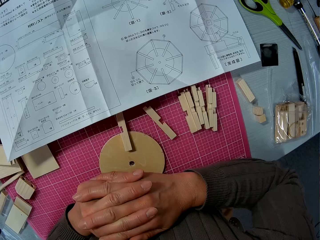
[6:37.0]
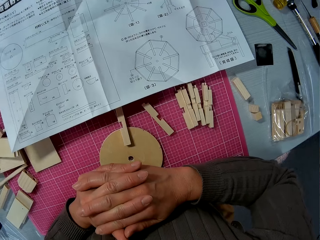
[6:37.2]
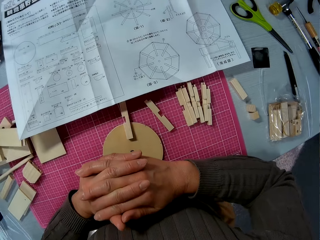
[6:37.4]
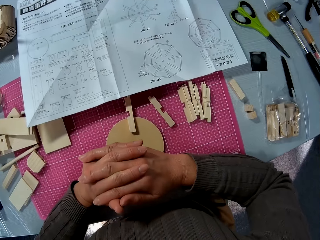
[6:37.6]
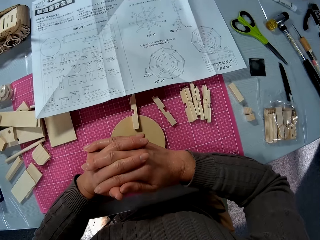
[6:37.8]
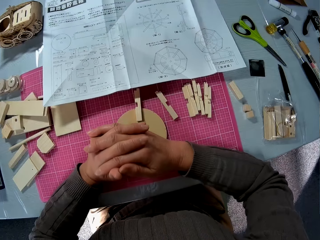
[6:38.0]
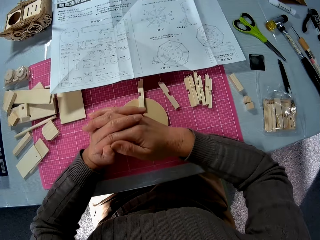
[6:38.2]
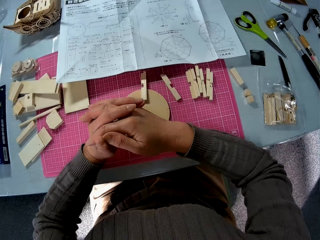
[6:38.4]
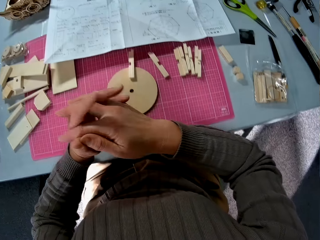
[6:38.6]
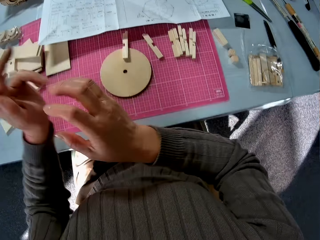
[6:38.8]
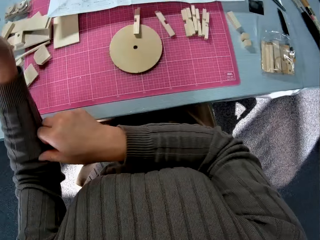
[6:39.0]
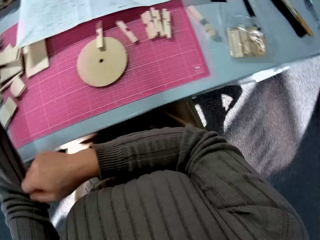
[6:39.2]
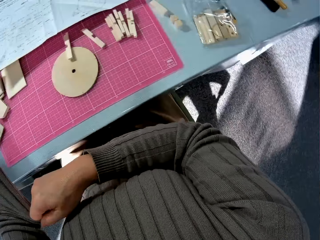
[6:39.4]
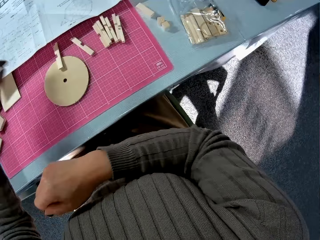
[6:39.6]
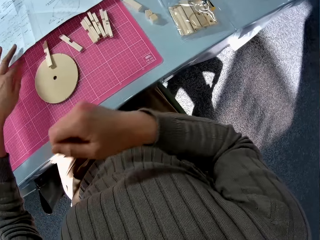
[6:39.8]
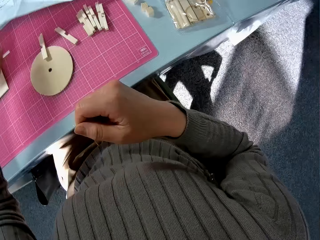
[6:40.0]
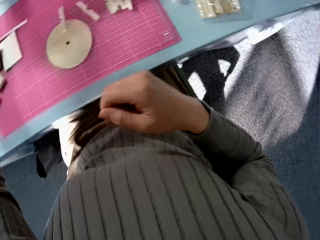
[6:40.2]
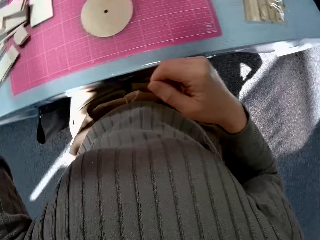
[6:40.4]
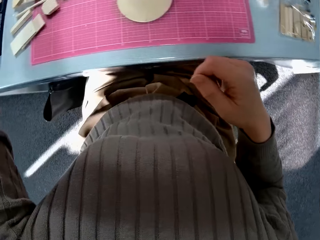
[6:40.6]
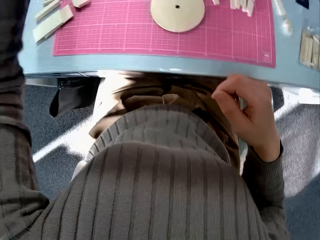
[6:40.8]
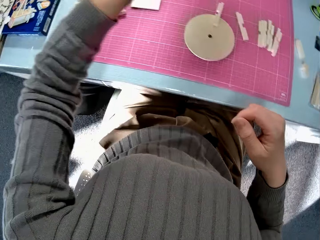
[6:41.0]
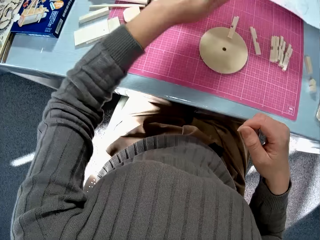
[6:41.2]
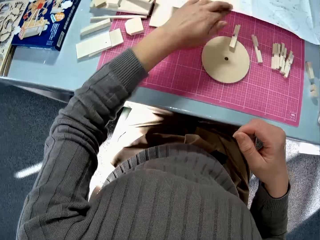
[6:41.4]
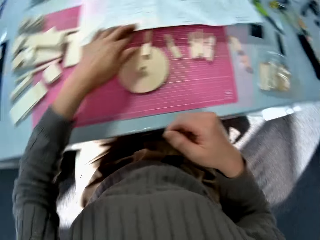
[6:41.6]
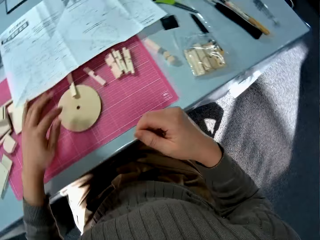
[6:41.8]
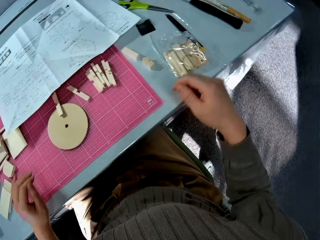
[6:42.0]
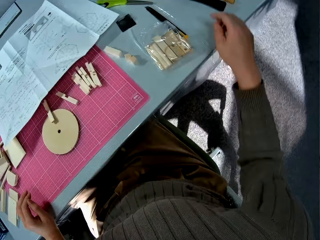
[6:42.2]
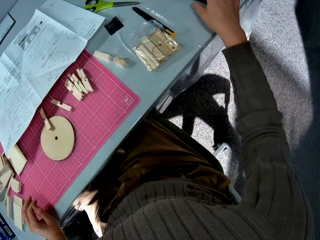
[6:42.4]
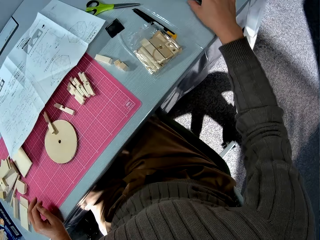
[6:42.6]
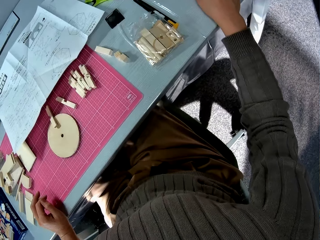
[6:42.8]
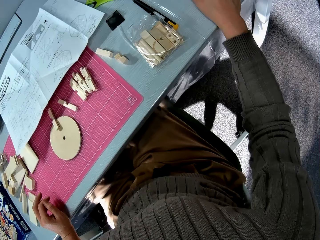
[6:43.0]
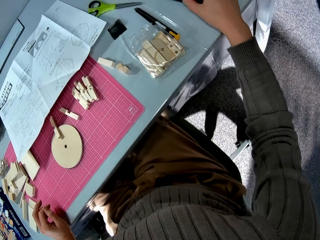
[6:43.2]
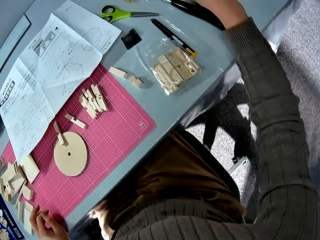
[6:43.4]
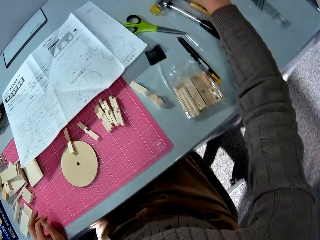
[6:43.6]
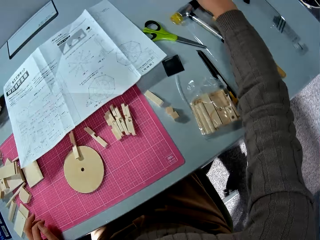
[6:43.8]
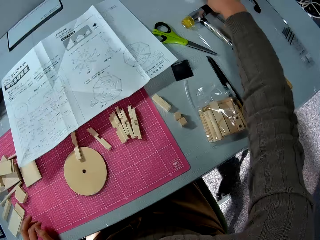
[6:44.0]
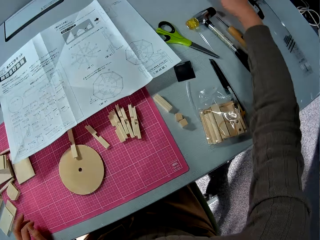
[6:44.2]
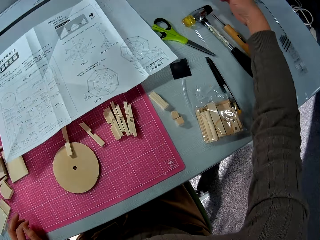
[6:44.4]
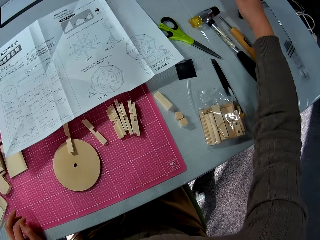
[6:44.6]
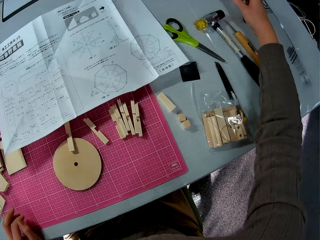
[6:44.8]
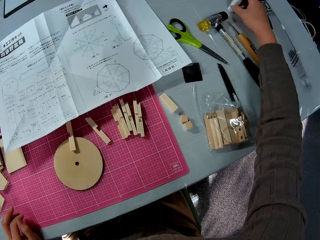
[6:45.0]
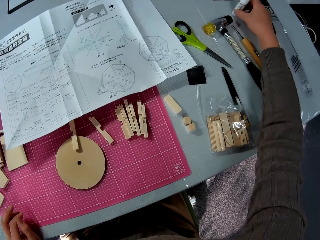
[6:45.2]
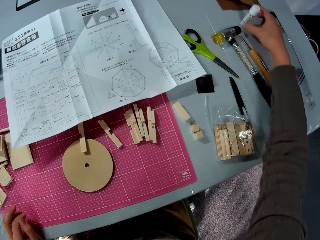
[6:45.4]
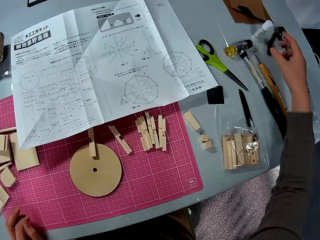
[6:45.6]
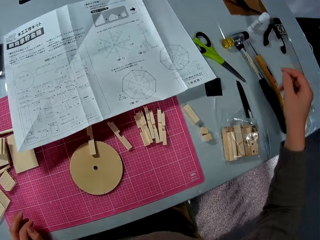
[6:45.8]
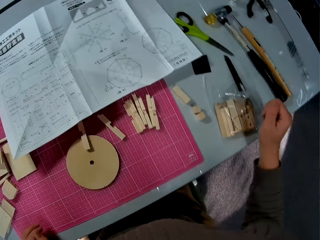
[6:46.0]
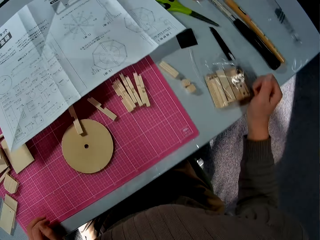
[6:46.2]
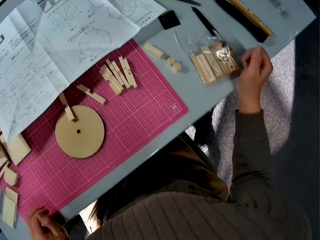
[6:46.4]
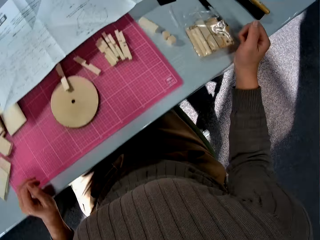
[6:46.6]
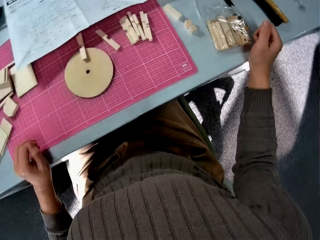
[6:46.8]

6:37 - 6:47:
The camera wearer pulls the sweater hand up. They move the wooden model manual on the table. They raise the paper on the table. They stare around.

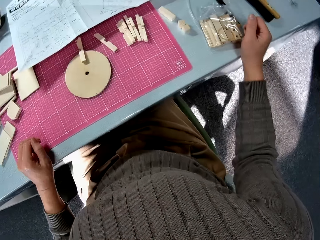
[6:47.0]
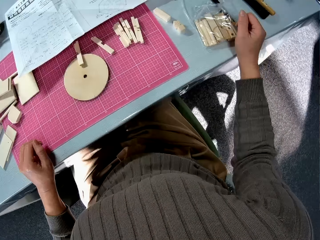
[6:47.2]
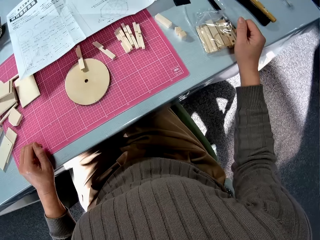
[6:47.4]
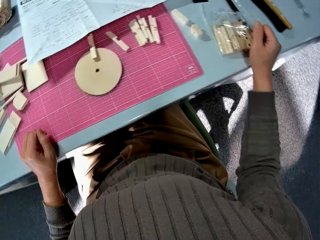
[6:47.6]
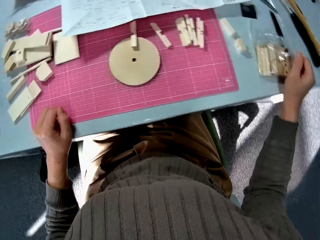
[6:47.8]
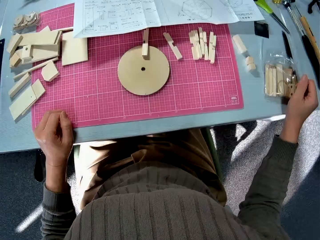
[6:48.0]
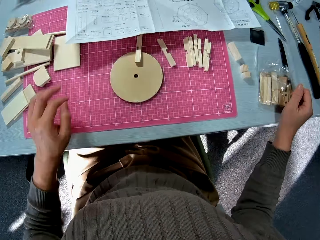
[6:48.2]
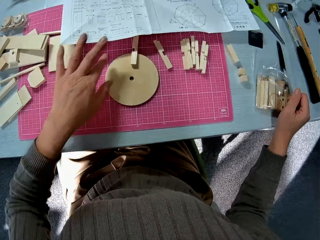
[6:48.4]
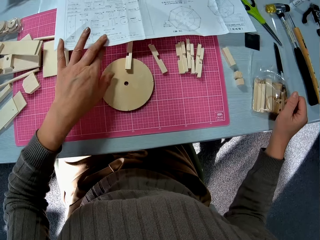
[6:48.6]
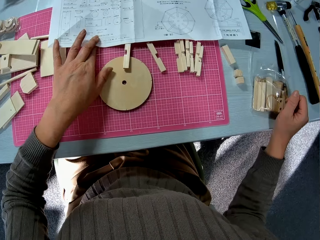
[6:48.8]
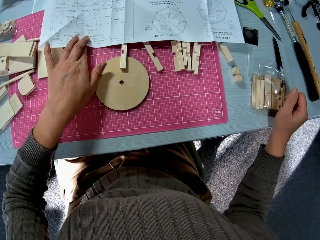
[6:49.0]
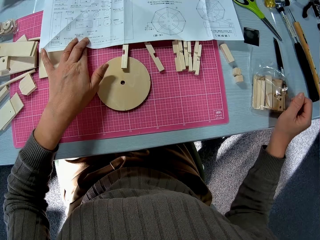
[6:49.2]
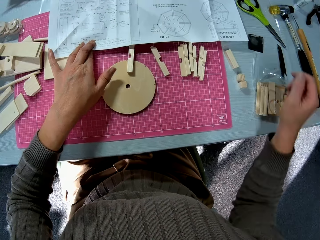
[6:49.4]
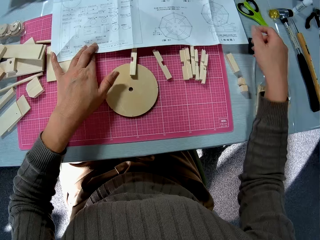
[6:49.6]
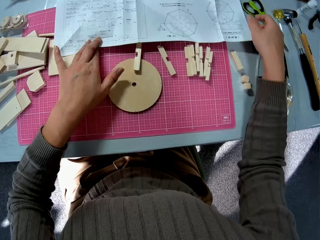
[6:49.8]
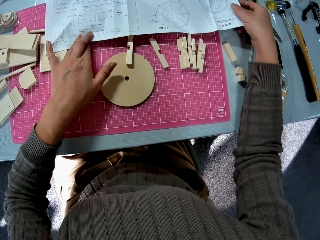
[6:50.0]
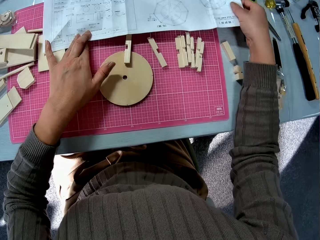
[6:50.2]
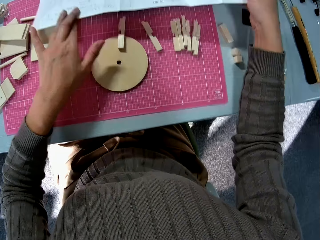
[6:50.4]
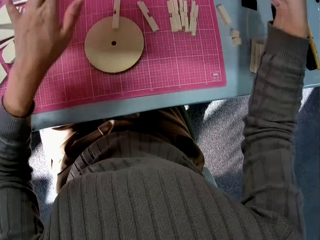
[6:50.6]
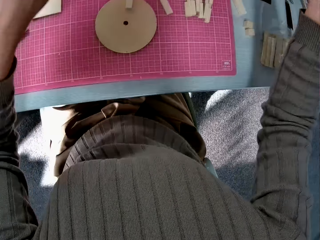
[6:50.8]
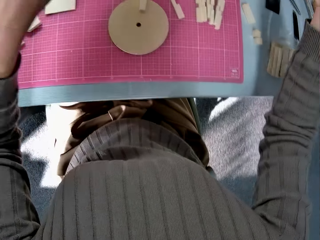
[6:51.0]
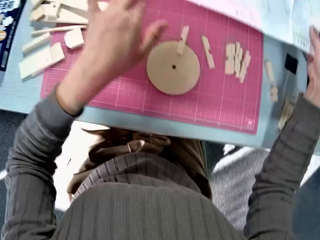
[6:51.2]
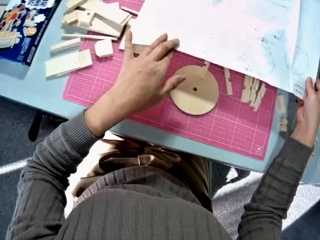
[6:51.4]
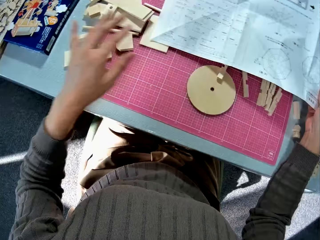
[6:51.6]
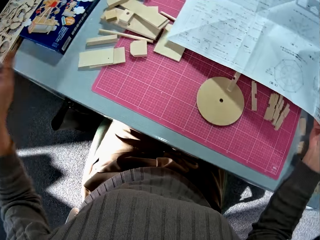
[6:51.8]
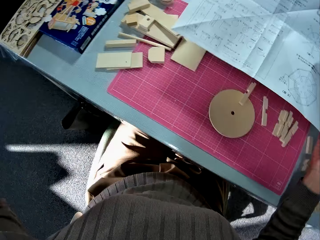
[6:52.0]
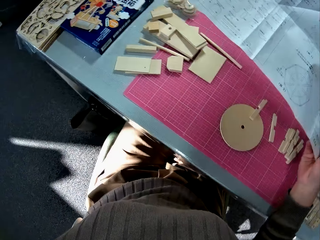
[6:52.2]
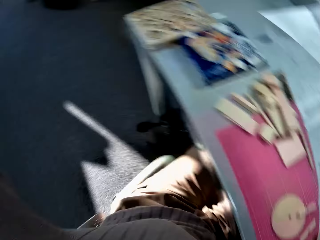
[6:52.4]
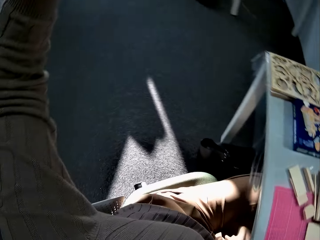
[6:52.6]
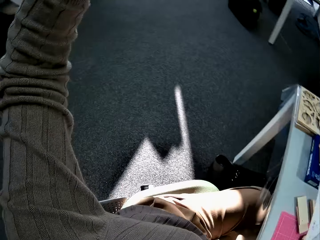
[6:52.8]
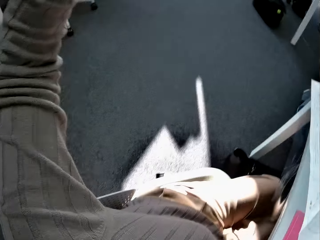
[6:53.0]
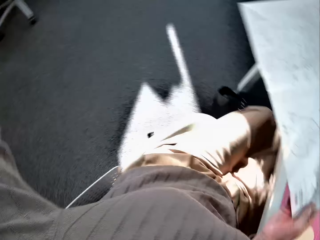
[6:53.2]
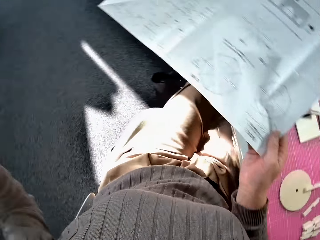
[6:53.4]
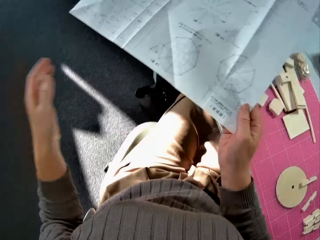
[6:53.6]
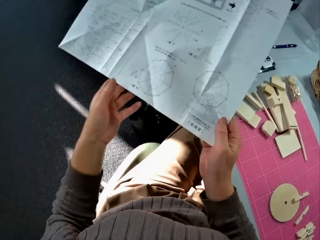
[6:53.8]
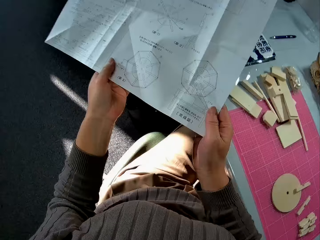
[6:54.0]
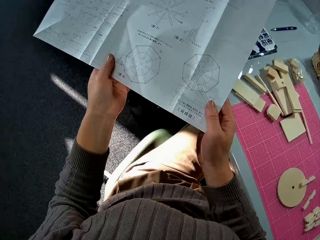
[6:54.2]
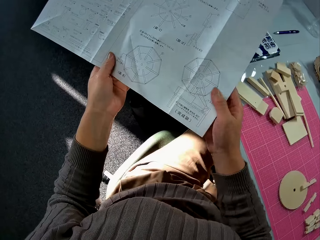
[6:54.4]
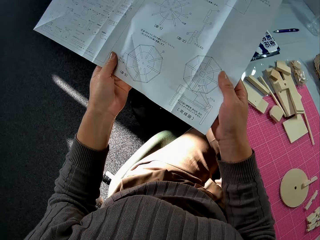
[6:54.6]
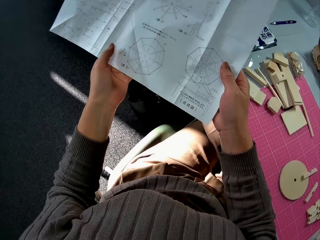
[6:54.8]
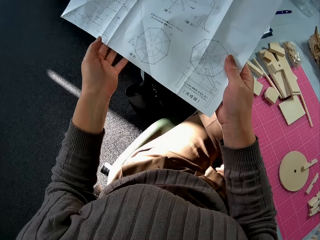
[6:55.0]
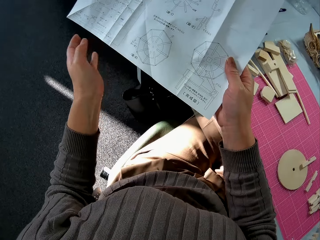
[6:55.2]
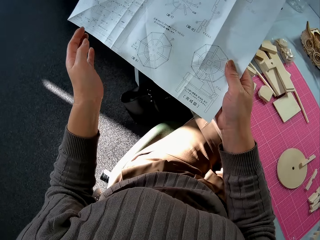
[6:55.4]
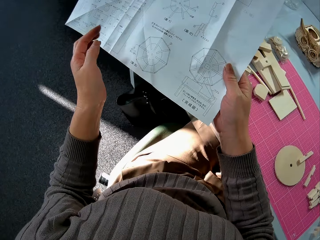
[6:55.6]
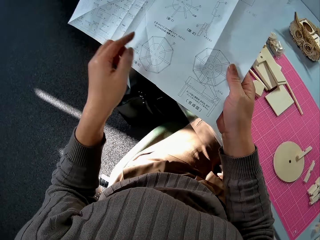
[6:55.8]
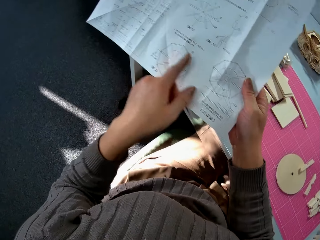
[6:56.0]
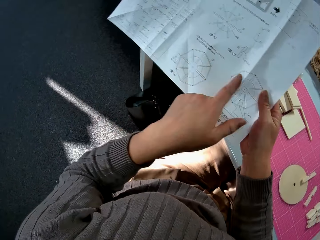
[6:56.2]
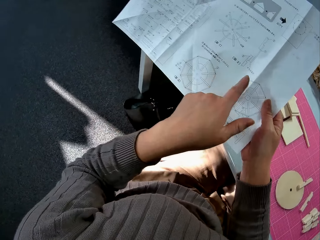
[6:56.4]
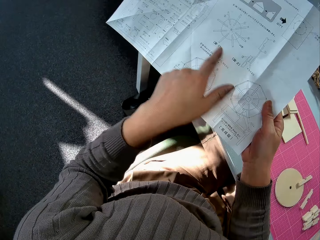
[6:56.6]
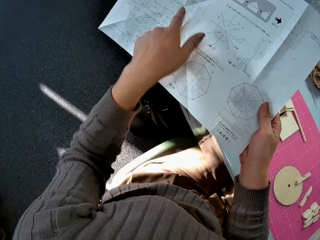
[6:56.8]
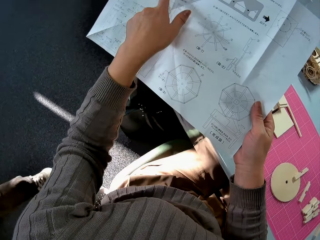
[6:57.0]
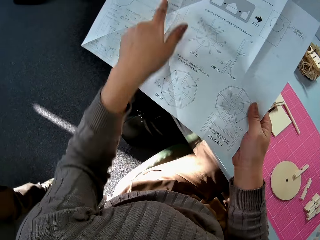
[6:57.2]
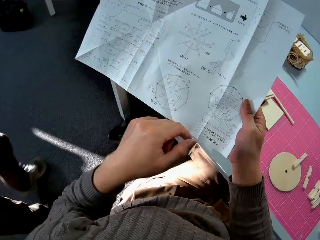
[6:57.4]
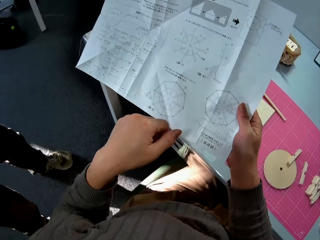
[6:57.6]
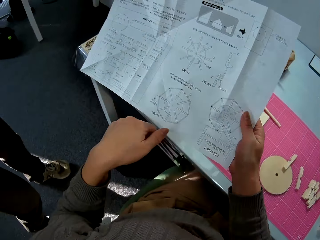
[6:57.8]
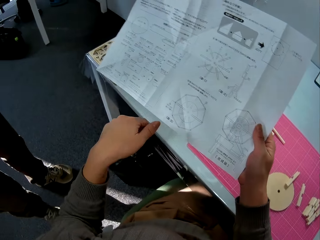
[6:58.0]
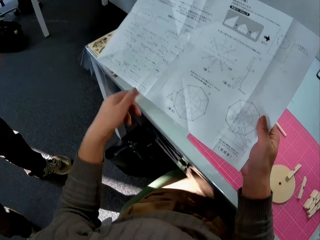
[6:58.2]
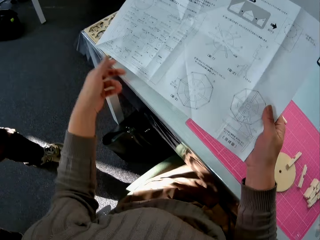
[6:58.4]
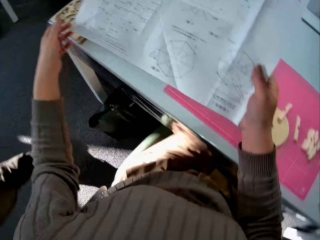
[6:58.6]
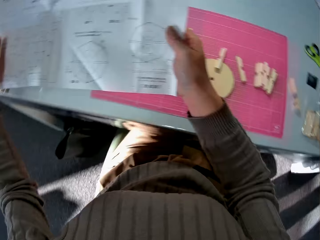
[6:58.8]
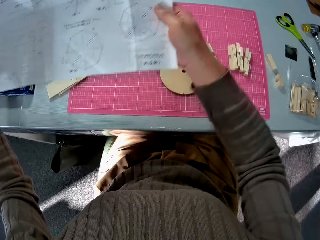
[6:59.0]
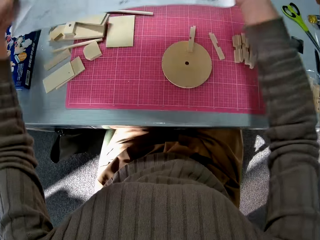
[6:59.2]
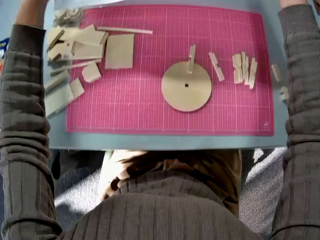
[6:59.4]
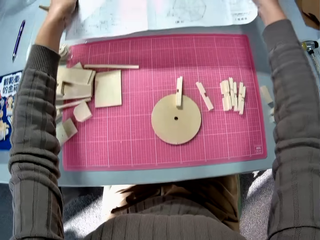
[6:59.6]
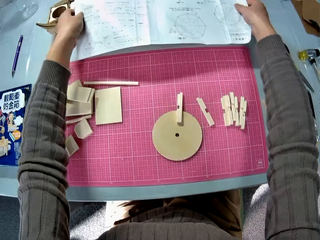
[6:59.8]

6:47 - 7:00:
The camera wearer holds the manual on his hands. He raises the paper on the table. He reads the wooden model manual. He points at the wooden model manual.
